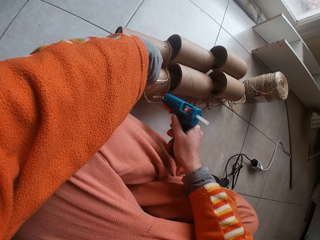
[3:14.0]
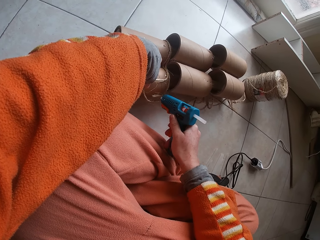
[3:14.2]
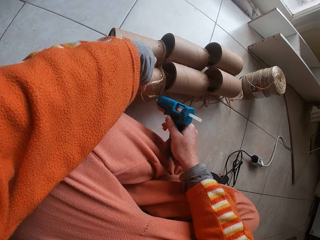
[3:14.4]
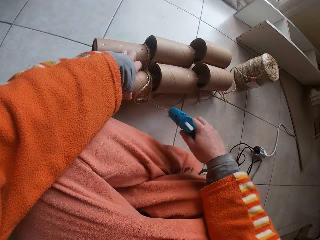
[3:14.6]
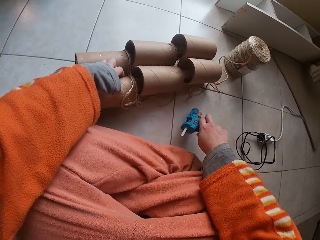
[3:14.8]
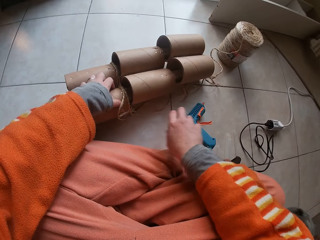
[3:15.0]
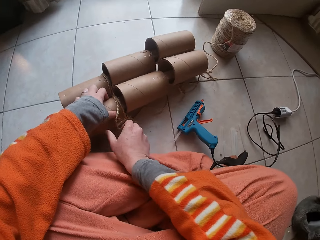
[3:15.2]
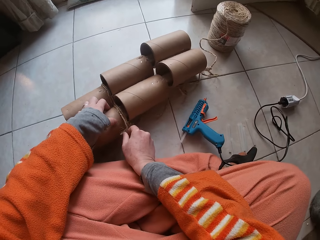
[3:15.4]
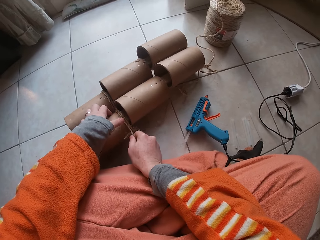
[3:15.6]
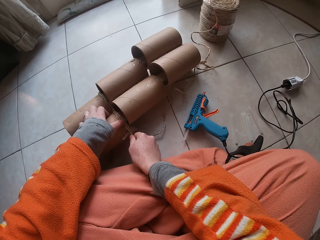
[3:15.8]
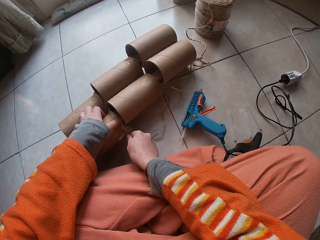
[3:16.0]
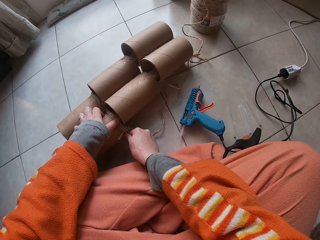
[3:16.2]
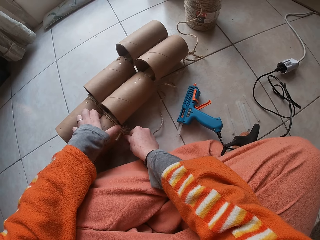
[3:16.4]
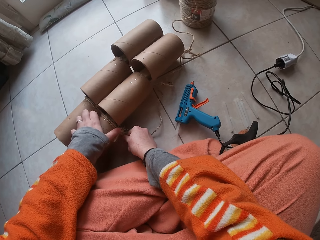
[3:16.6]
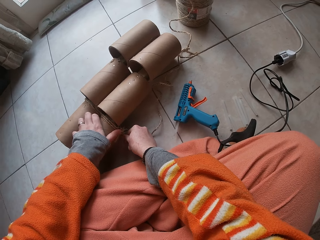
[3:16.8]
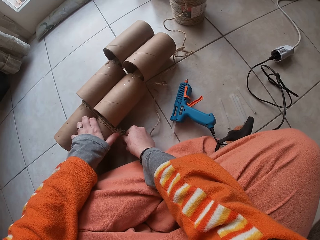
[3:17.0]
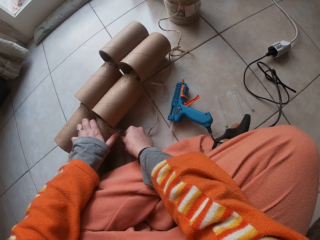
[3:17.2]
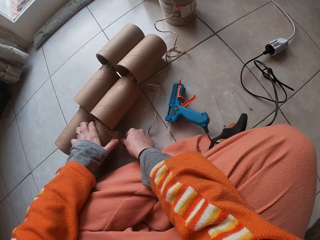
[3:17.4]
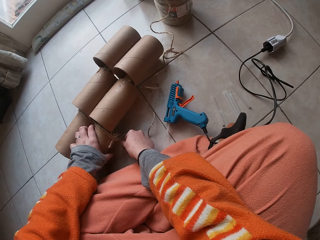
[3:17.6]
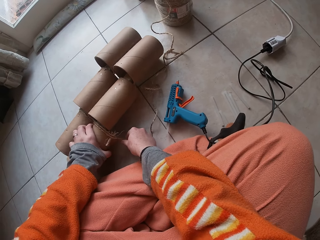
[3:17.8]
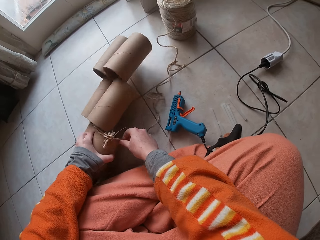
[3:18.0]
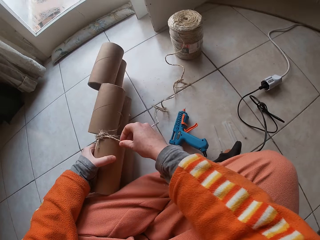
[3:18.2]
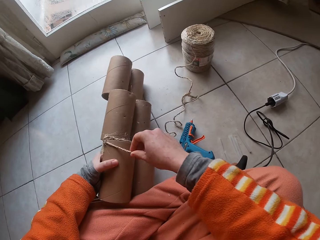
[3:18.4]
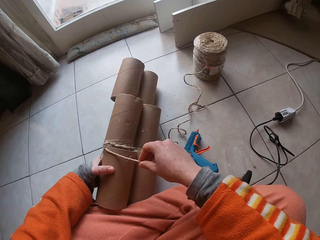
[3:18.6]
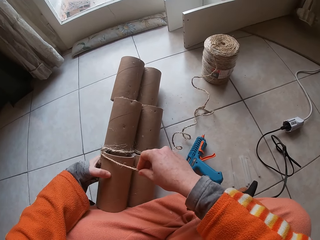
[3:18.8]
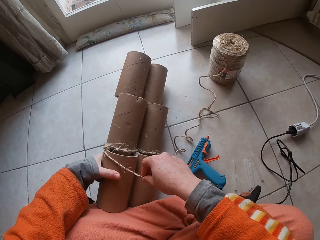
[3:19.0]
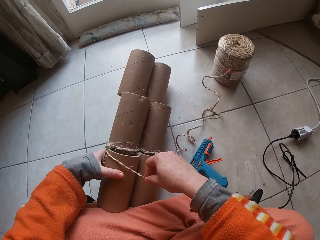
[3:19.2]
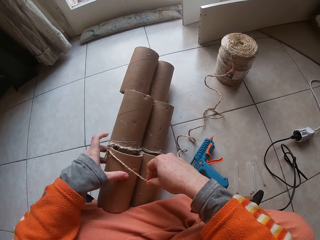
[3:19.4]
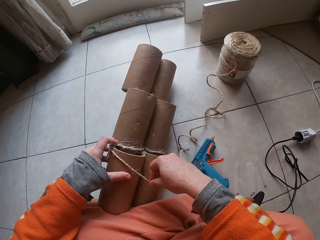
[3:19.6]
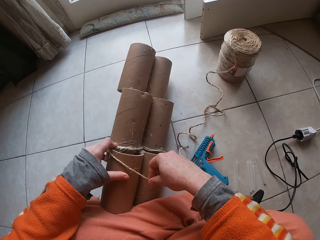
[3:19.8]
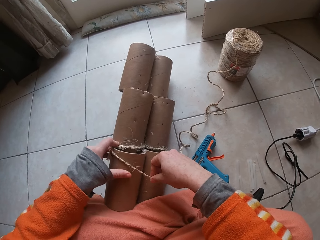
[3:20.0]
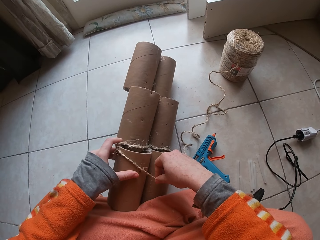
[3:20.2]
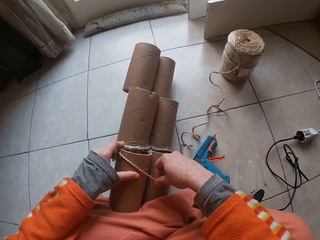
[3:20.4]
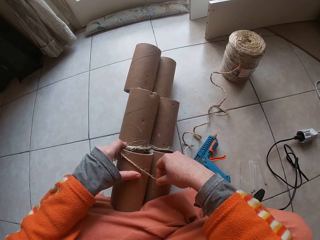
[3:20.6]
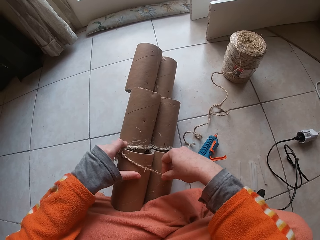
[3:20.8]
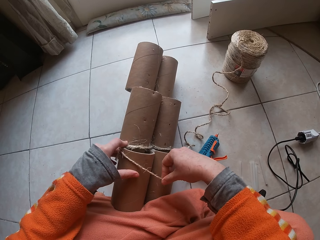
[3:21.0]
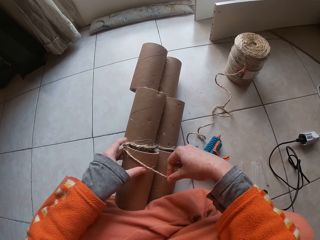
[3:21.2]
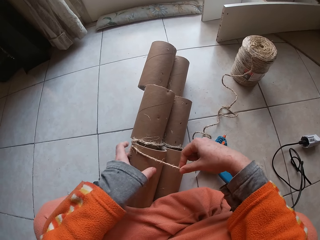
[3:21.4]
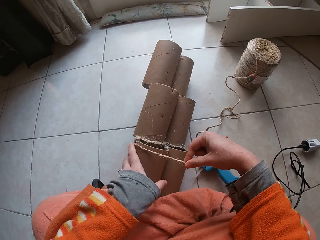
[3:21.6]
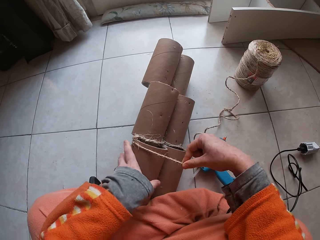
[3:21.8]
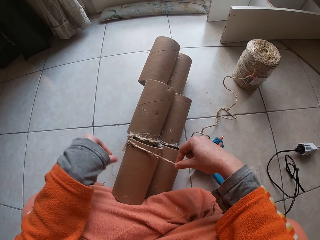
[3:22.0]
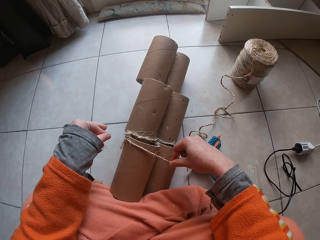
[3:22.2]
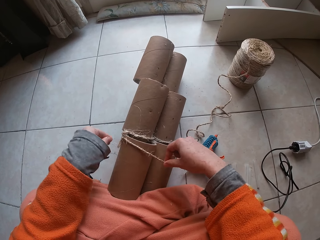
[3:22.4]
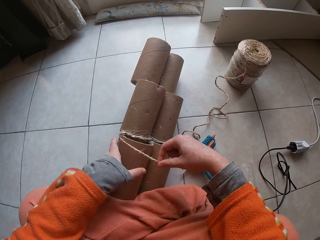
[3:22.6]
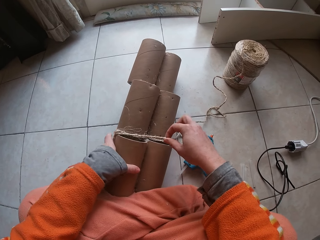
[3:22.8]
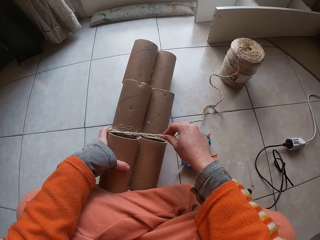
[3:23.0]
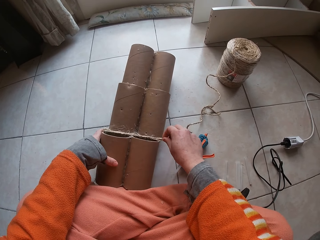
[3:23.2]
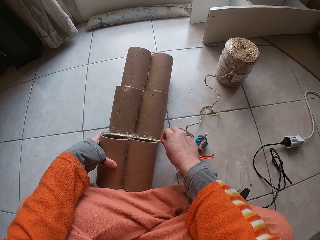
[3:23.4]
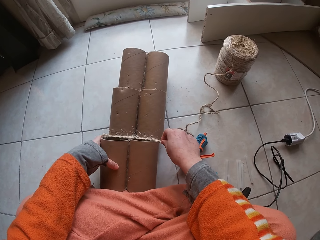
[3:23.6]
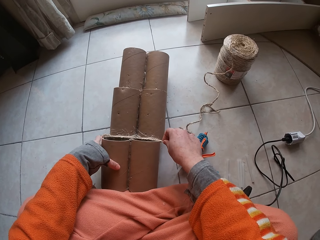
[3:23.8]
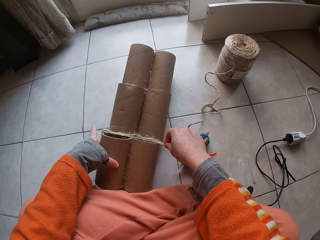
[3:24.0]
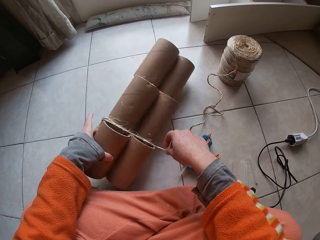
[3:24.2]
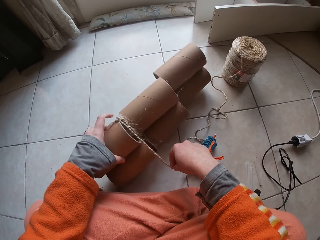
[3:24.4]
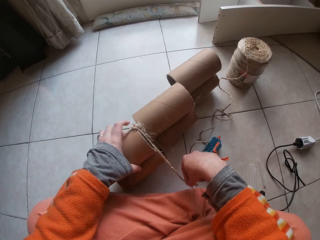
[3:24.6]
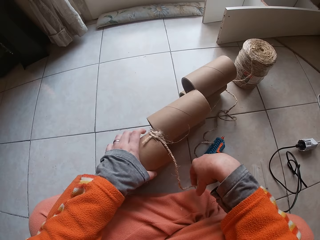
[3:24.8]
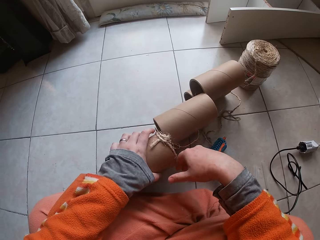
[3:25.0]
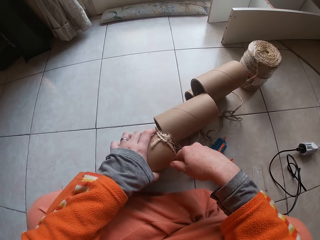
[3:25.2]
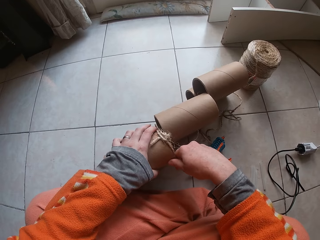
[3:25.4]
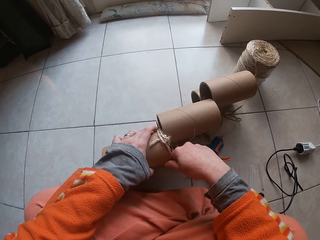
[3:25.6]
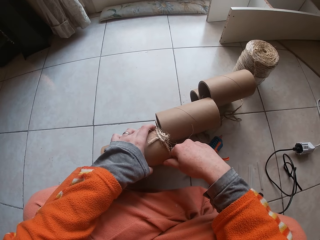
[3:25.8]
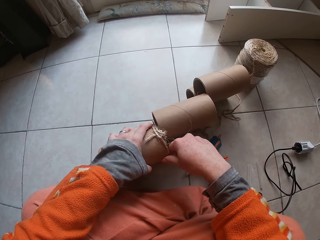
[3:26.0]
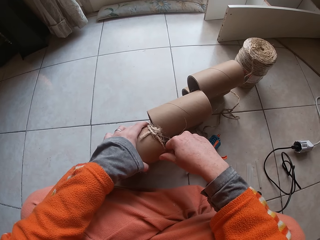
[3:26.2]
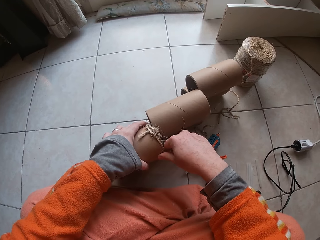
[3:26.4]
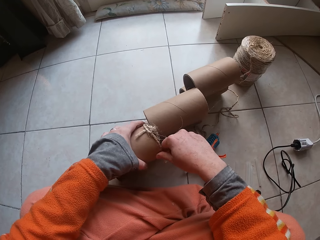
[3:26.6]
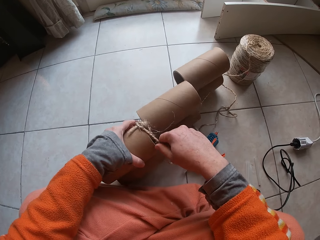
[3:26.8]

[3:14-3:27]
The camera wearer drops the glue gun on the ground with his right hand. He fastens the garden cord or rope to the paper core or craft with both hands. He turns the craft. He puts the rope on the craft. He turns the craft.

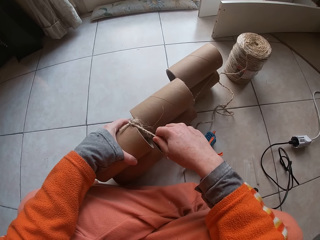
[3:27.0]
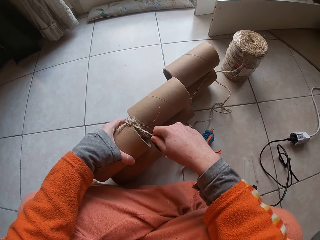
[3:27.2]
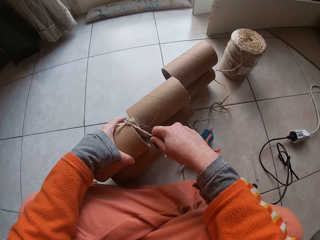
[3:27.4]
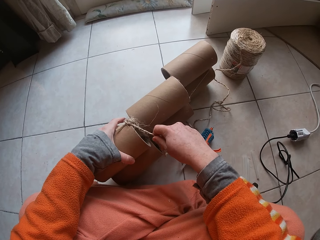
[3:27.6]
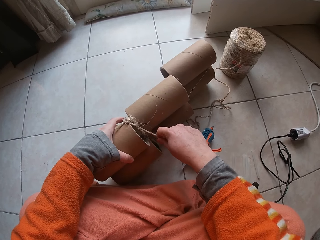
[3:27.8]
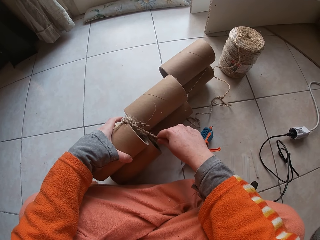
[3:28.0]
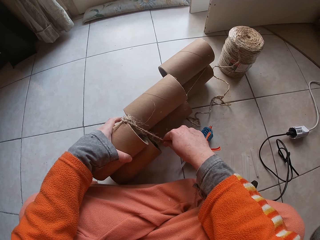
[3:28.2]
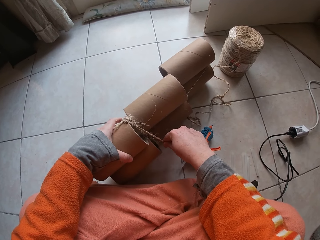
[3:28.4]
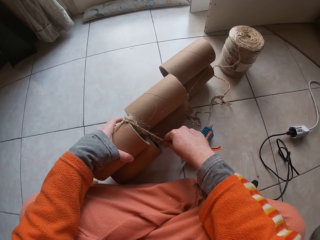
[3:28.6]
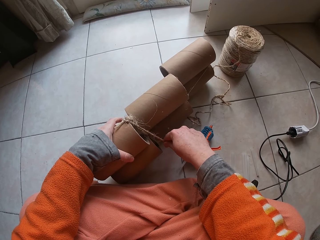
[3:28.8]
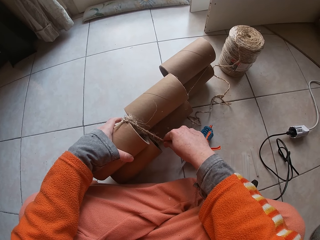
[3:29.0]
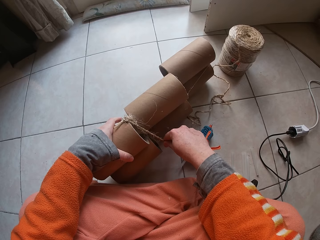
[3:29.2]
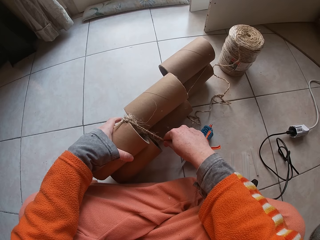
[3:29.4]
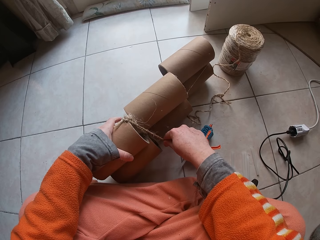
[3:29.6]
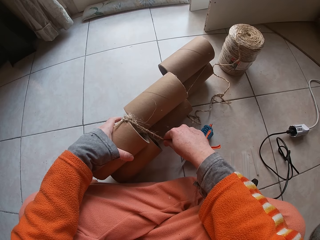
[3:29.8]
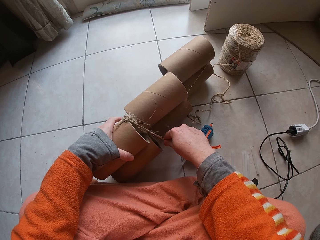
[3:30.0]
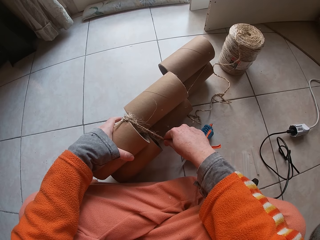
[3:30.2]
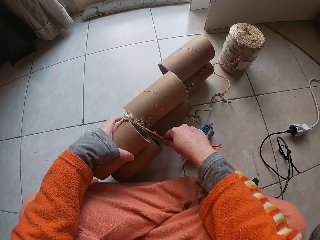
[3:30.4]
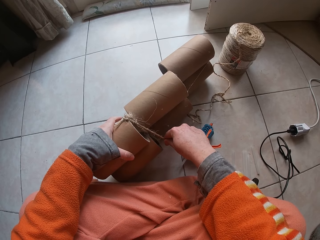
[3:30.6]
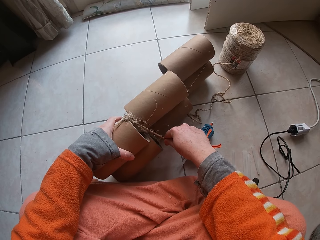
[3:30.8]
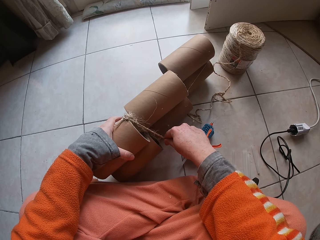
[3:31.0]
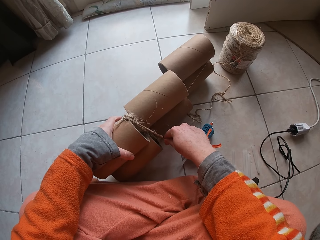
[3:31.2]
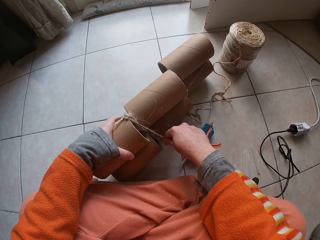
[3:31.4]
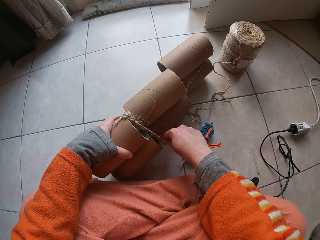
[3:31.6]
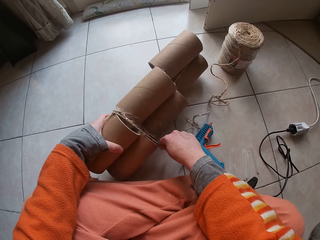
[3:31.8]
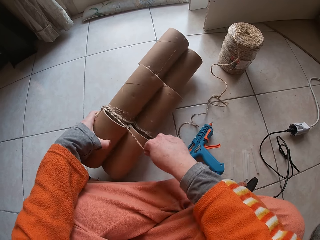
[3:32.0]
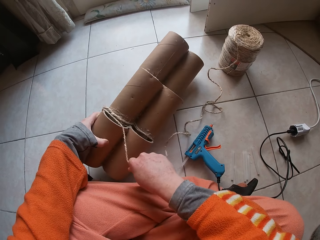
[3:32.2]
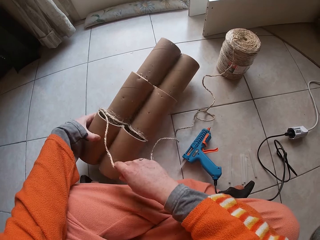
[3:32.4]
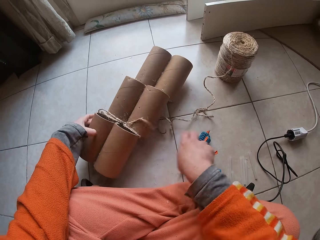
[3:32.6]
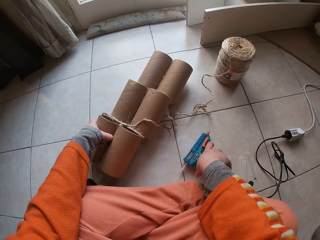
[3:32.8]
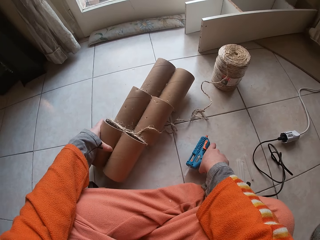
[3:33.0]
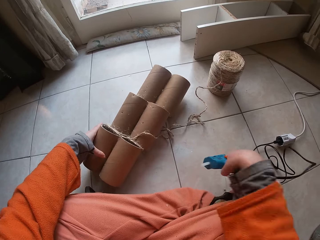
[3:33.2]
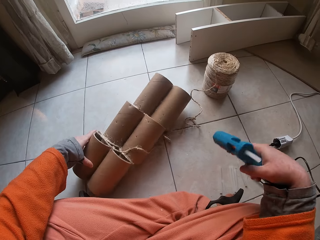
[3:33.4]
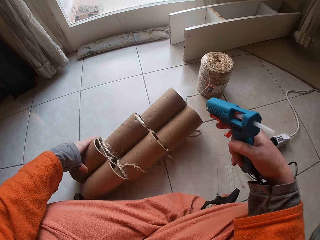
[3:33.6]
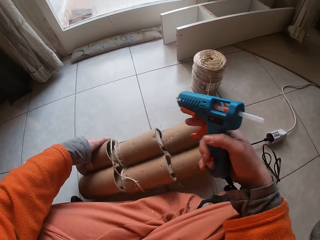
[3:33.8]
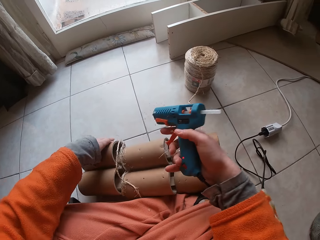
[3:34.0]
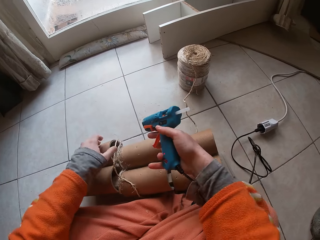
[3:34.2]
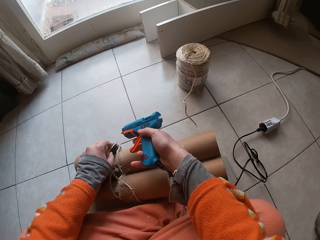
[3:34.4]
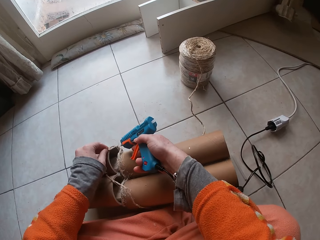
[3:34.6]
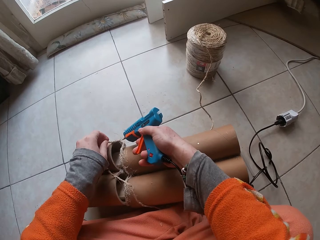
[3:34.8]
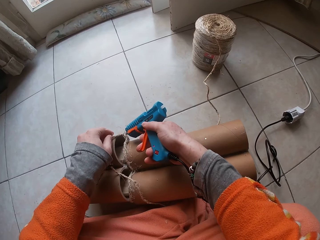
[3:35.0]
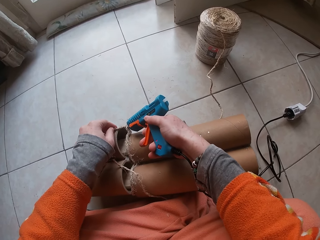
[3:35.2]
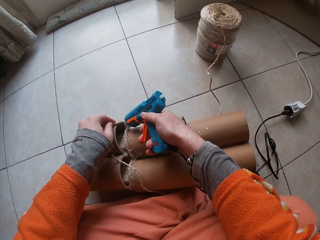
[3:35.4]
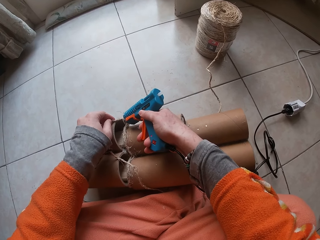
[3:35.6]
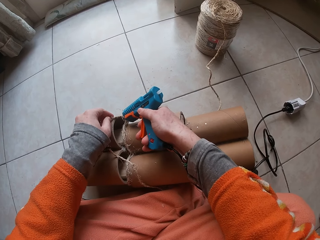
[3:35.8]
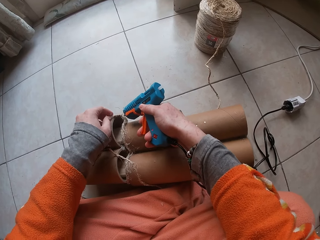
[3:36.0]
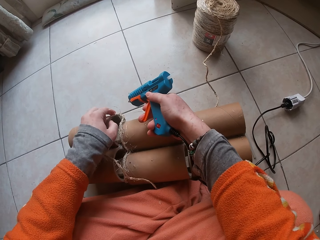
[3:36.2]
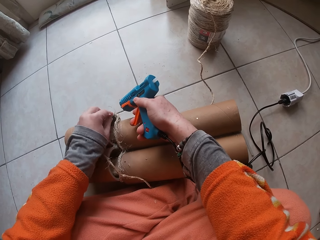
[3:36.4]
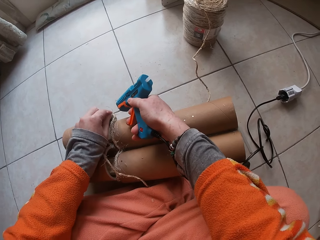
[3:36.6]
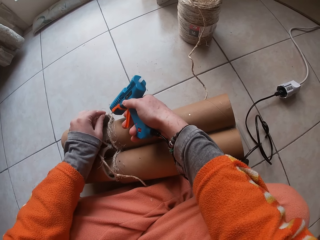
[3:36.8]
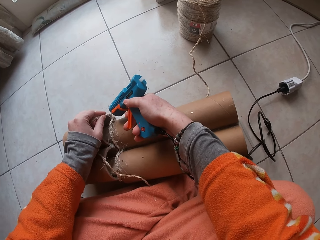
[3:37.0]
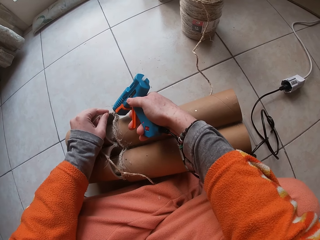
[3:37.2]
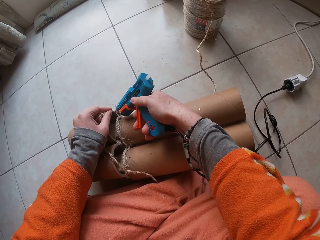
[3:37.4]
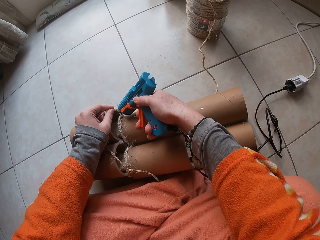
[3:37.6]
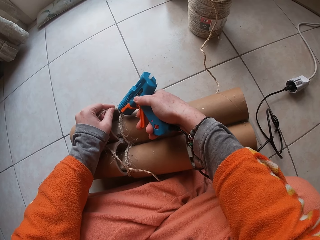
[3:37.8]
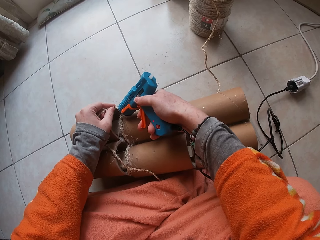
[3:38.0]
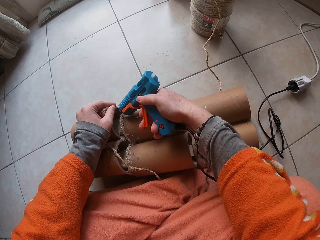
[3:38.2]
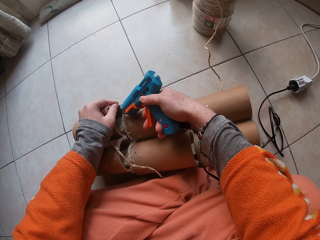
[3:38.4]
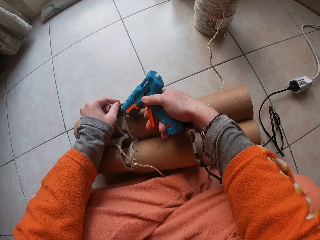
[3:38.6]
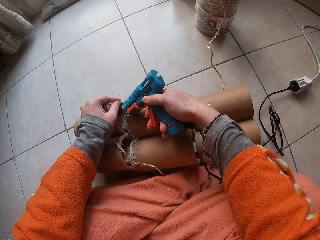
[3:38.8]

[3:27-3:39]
The camera wearer holds the craft. He moves the rope on the craft. He picks up the glue gun from the ground with his right hand. He glues the garden cord or rope in his left hand to the paper core or craft with the glue gun in his right hand.
